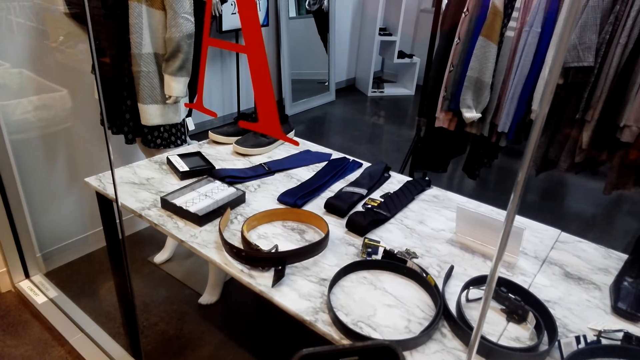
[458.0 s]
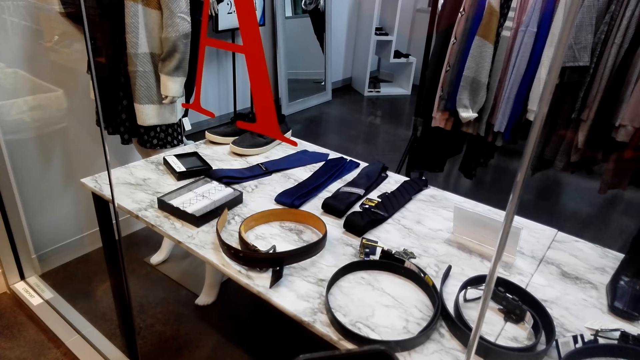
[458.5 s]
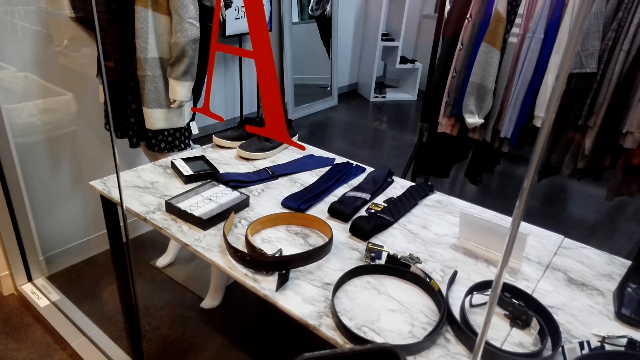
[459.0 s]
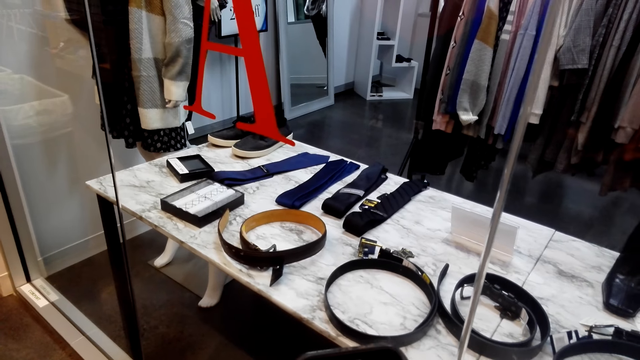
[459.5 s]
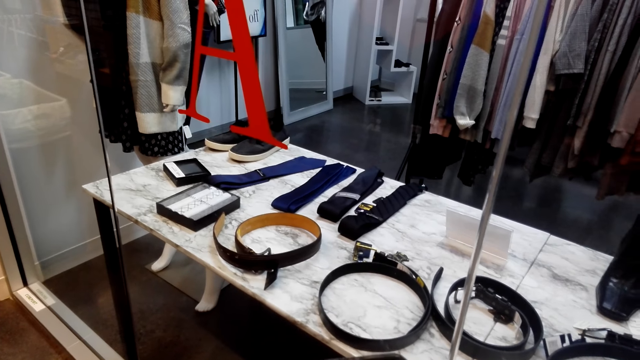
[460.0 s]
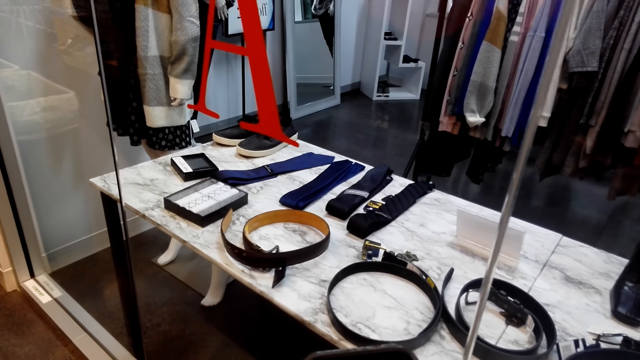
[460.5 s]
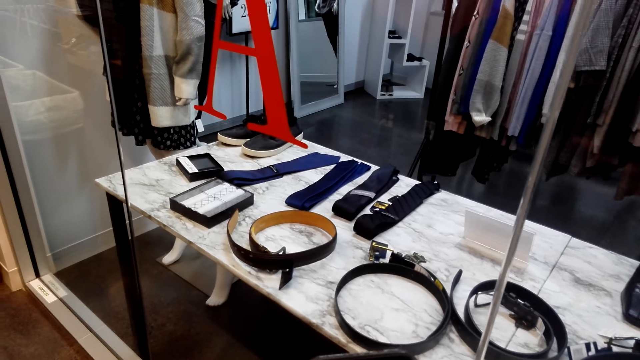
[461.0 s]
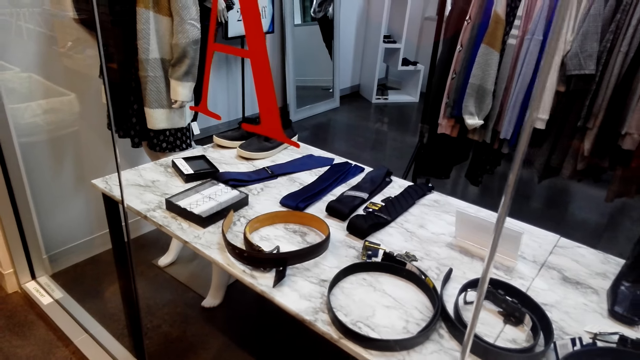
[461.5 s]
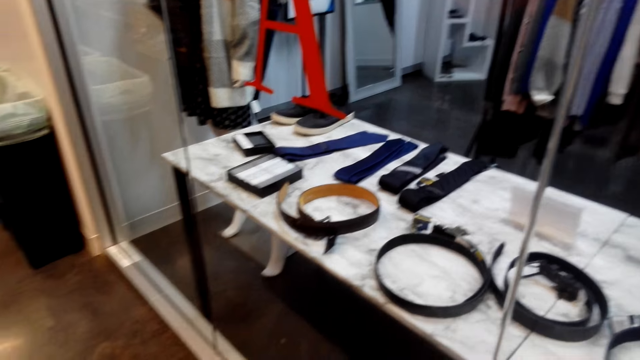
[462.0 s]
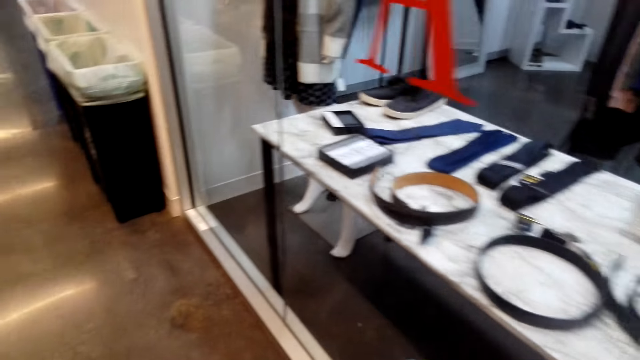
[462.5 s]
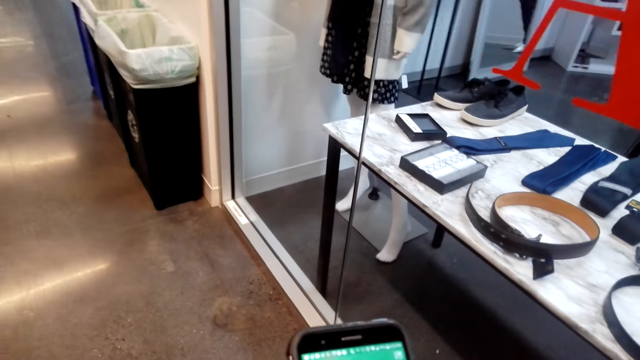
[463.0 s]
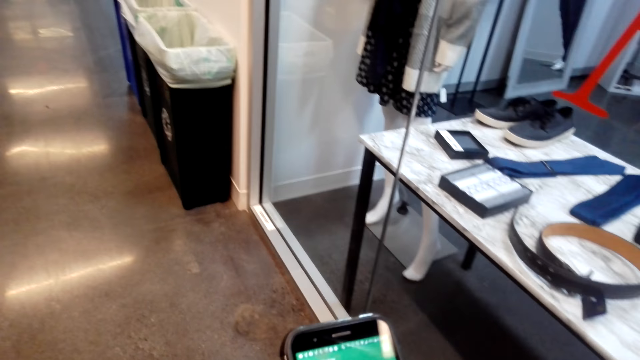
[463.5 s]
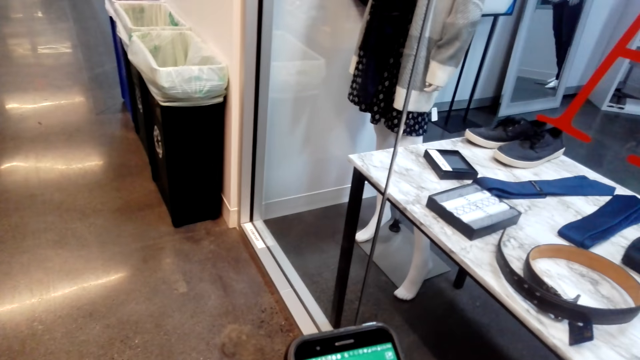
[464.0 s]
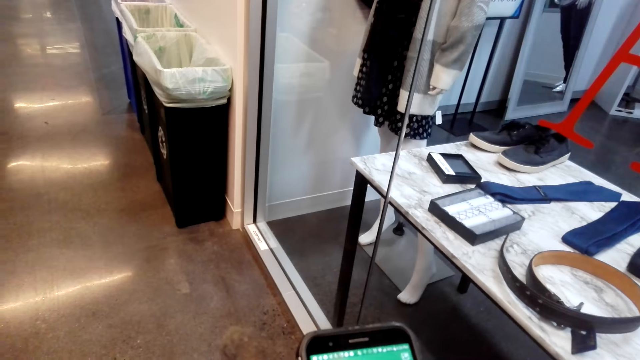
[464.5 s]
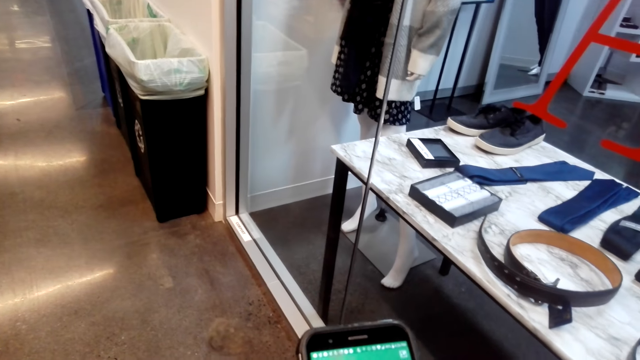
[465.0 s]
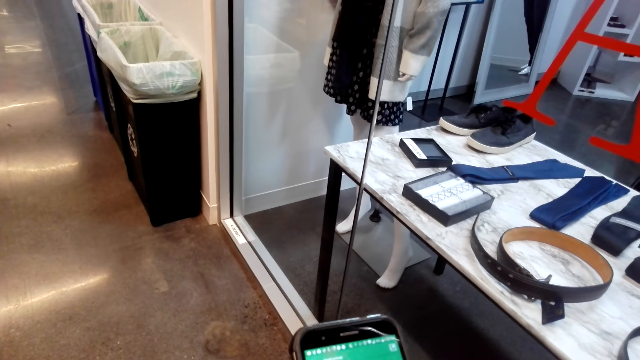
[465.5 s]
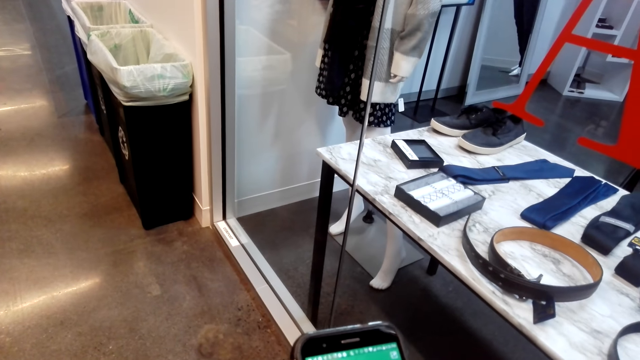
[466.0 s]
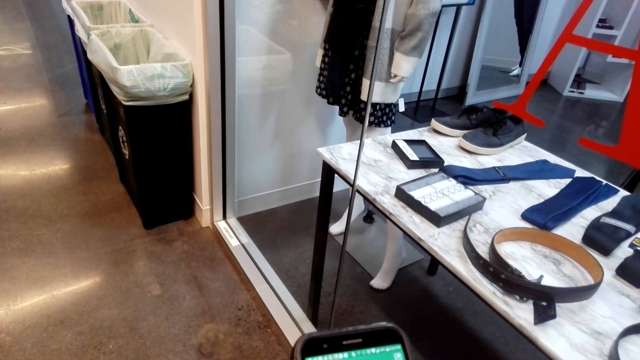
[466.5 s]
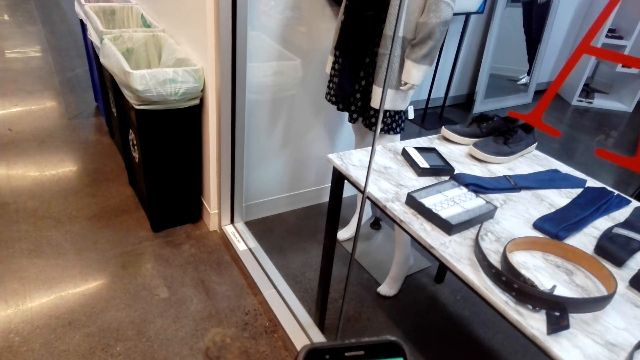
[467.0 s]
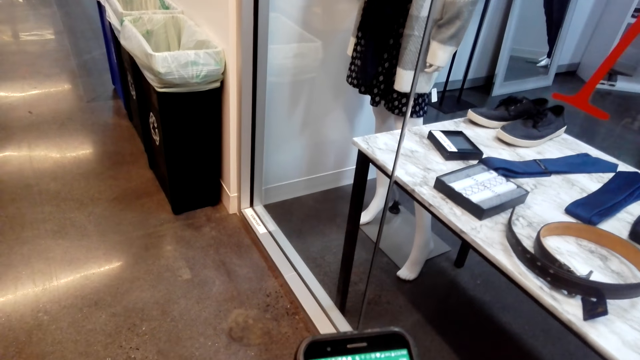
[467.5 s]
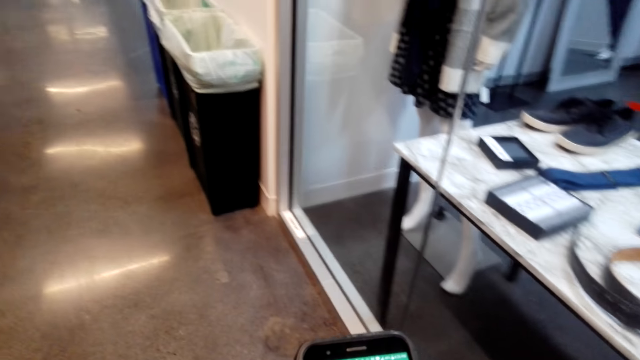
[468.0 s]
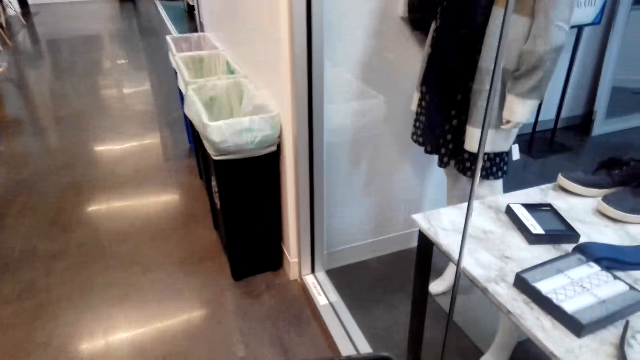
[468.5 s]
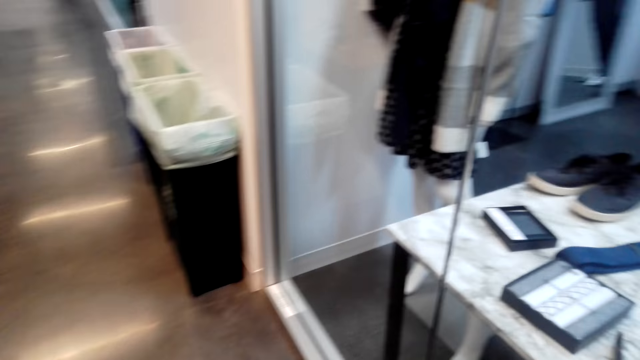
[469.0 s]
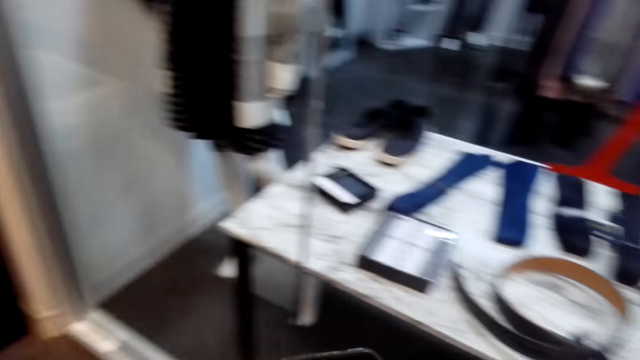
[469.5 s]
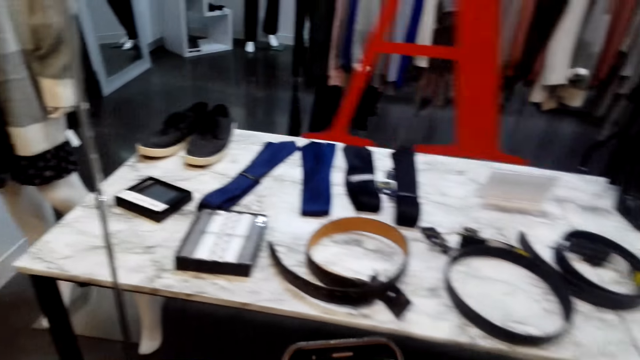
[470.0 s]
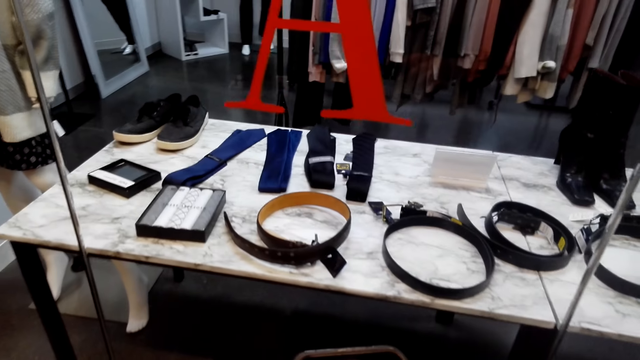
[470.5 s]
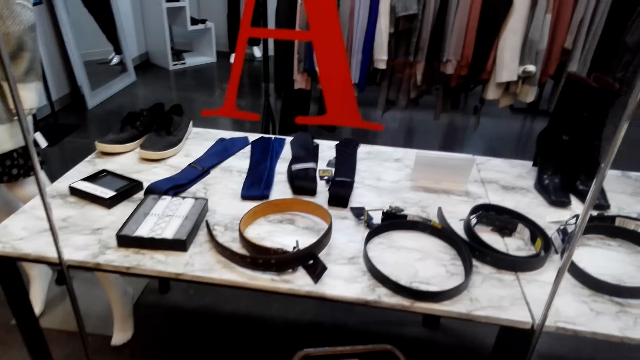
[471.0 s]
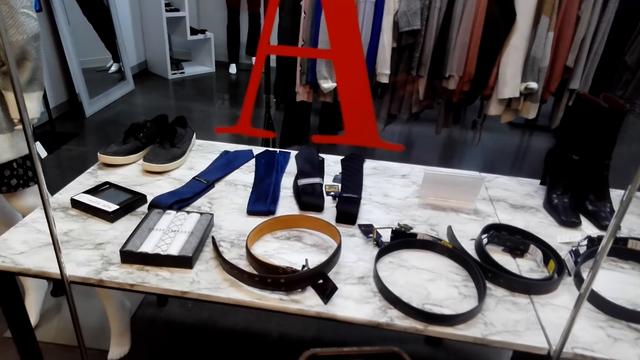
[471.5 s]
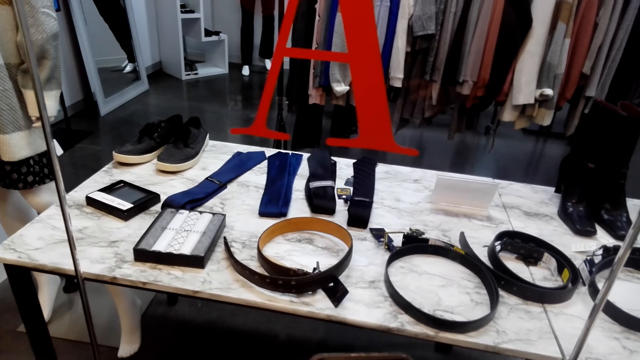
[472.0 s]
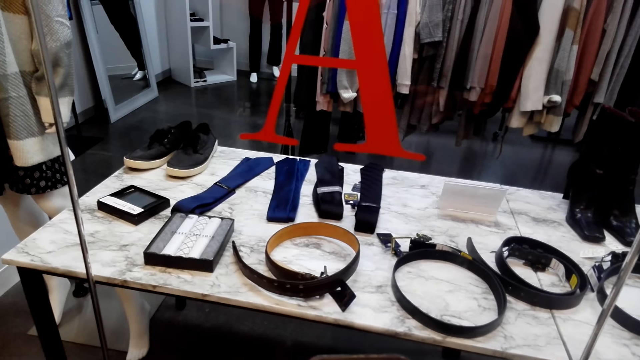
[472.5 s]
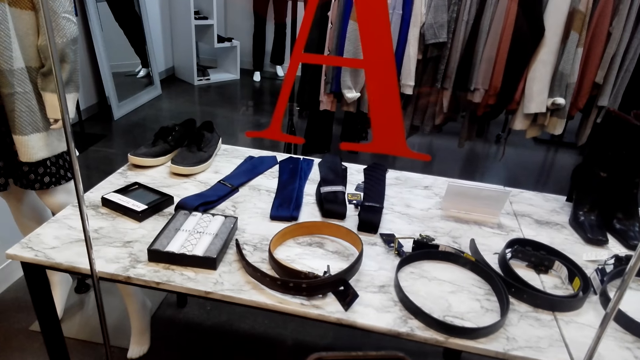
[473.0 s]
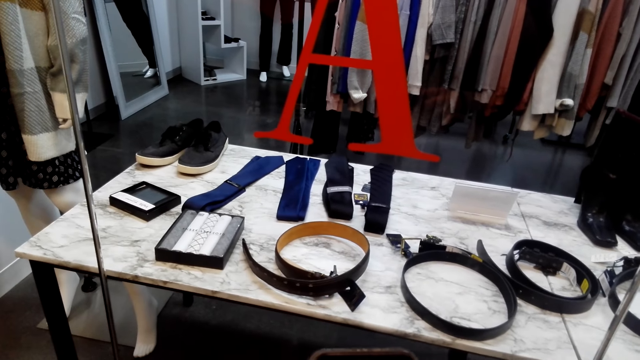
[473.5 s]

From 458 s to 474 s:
The camera wearer walks around.

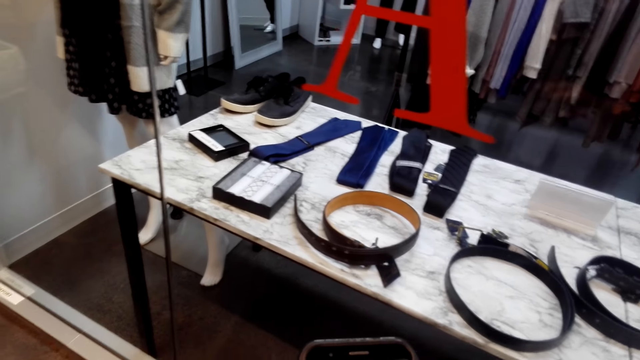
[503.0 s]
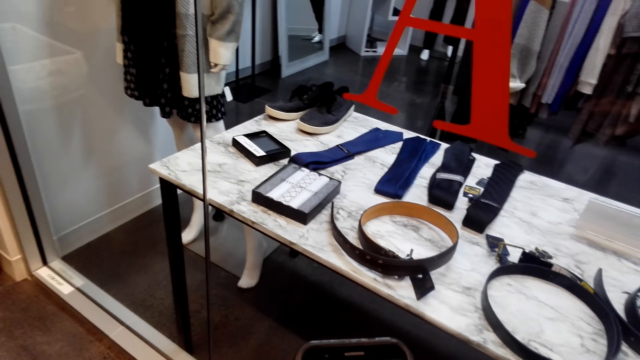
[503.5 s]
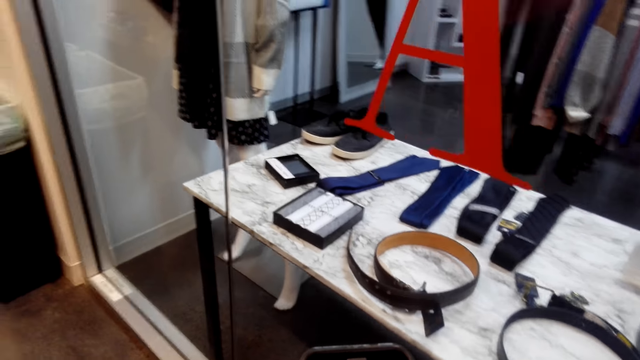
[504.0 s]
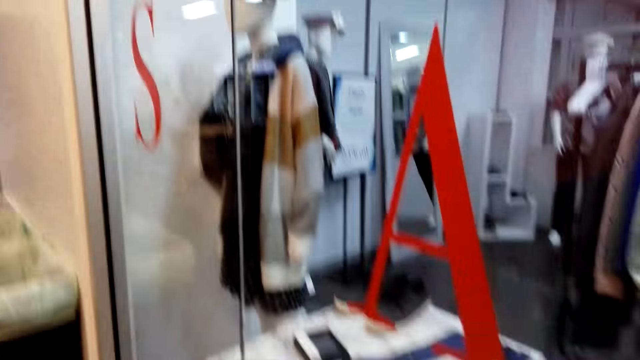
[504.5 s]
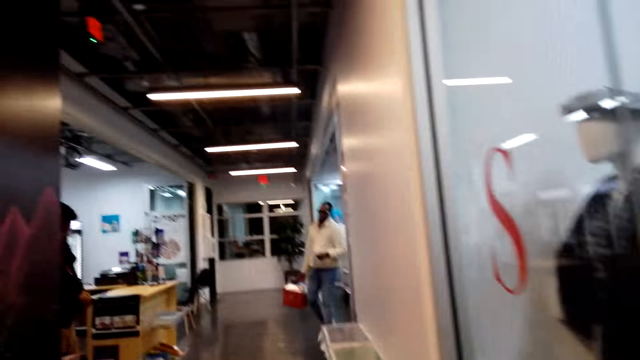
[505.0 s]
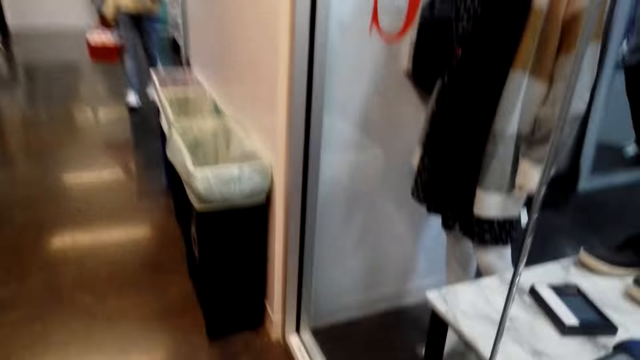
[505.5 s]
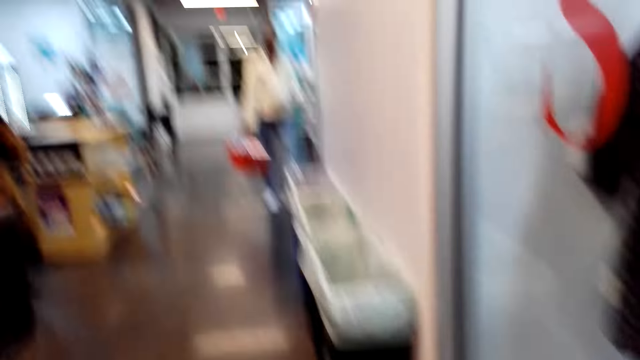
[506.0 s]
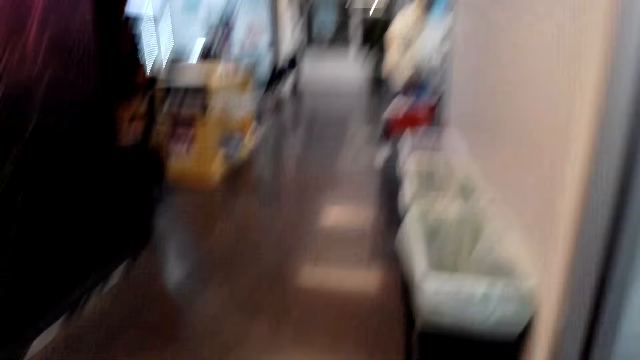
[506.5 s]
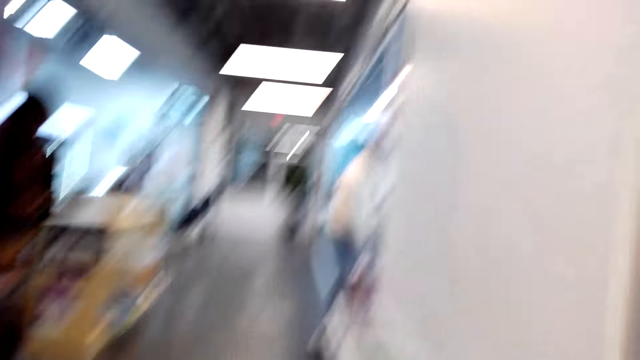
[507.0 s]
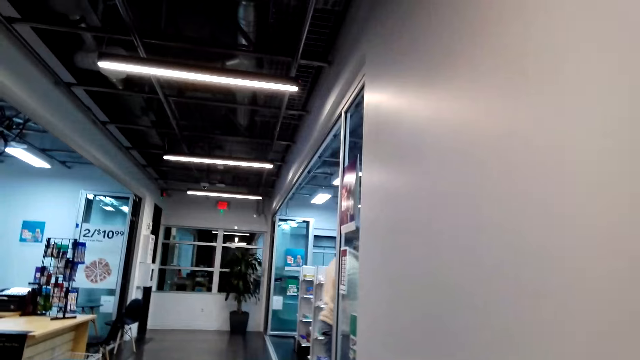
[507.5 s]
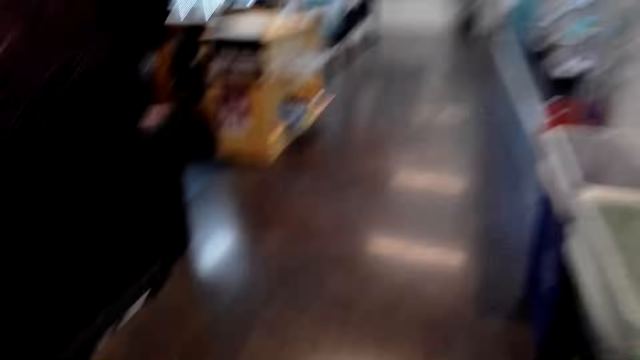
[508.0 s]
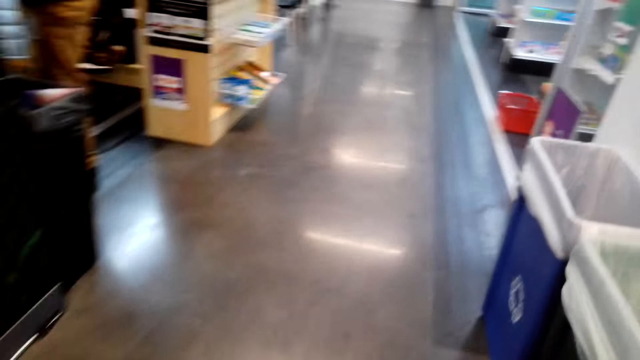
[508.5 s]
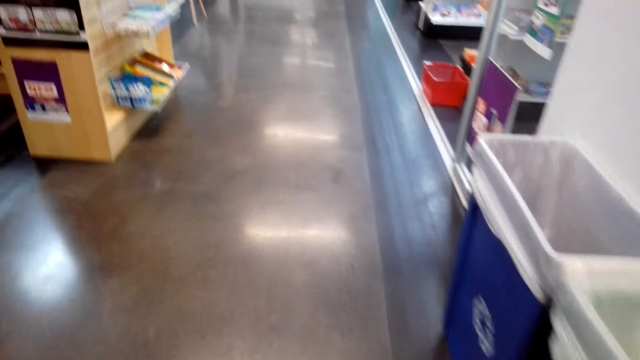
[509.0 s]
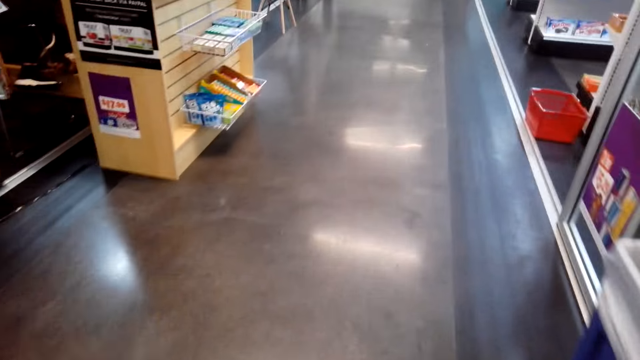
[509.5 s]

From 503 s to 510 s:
A man walks around.
